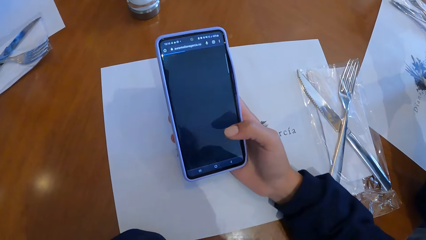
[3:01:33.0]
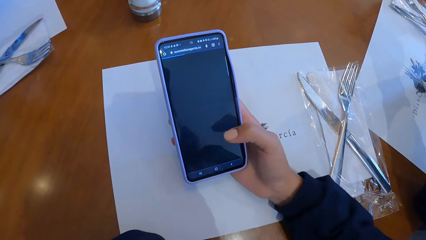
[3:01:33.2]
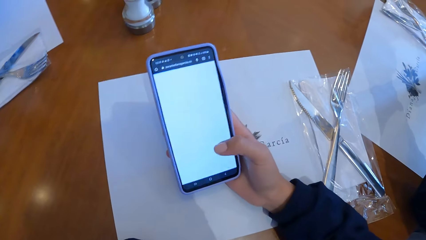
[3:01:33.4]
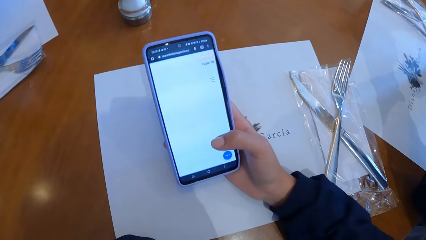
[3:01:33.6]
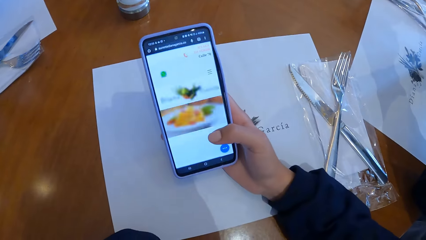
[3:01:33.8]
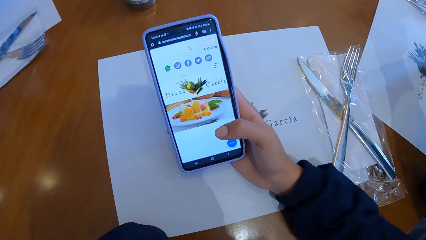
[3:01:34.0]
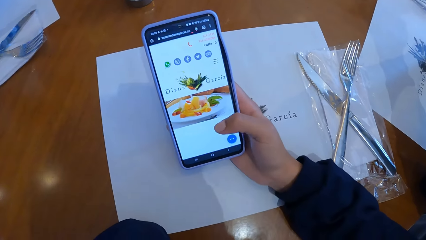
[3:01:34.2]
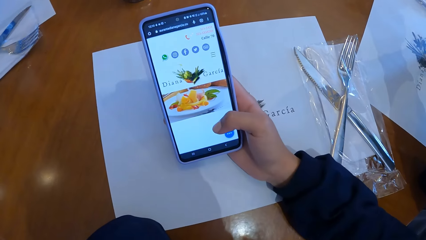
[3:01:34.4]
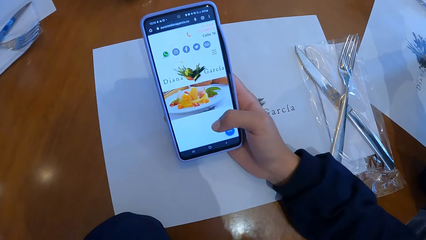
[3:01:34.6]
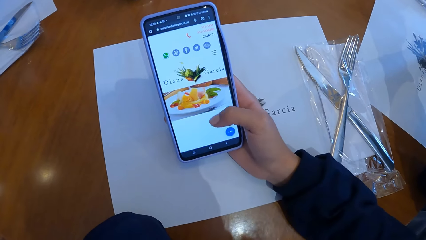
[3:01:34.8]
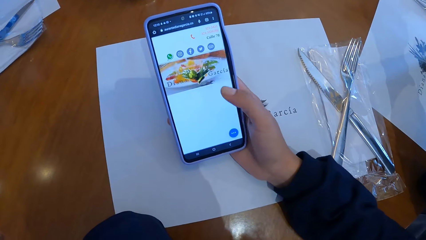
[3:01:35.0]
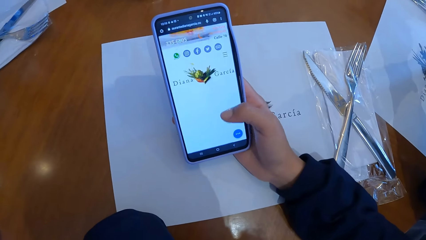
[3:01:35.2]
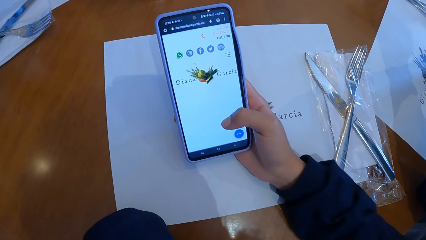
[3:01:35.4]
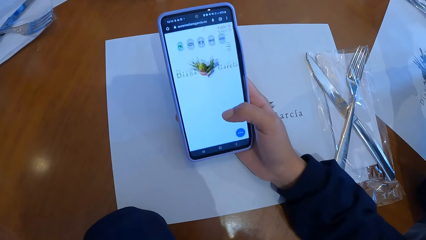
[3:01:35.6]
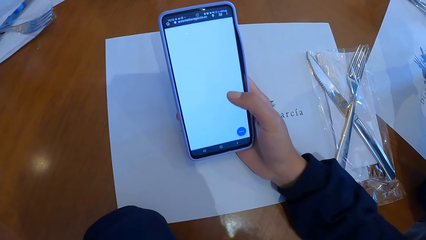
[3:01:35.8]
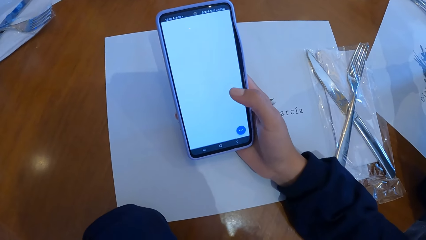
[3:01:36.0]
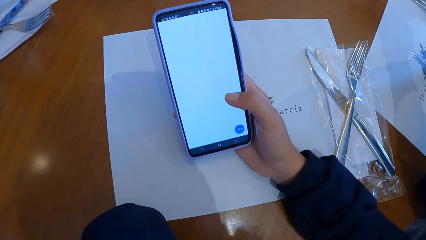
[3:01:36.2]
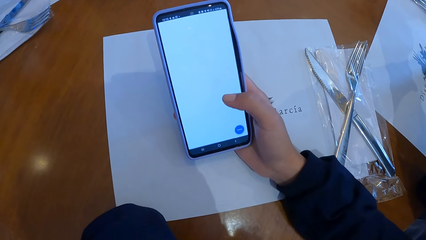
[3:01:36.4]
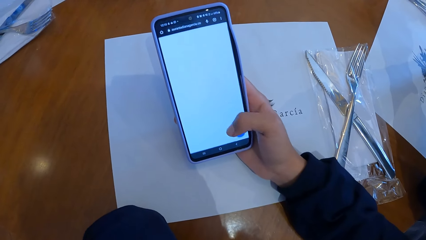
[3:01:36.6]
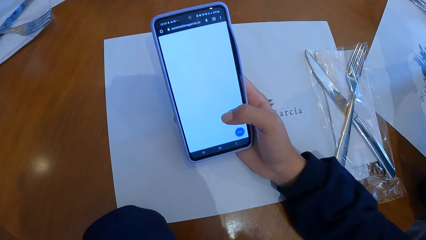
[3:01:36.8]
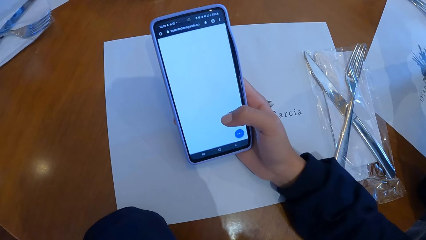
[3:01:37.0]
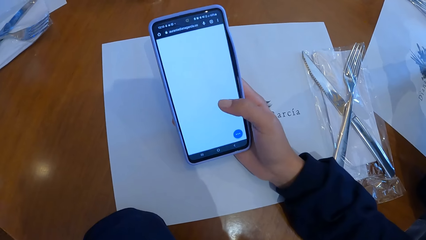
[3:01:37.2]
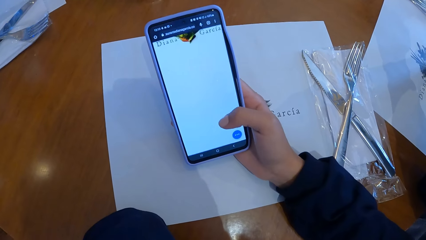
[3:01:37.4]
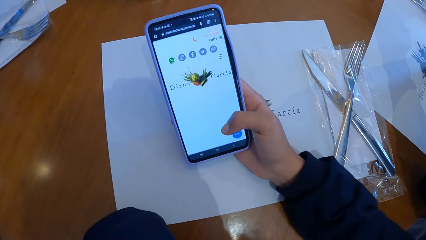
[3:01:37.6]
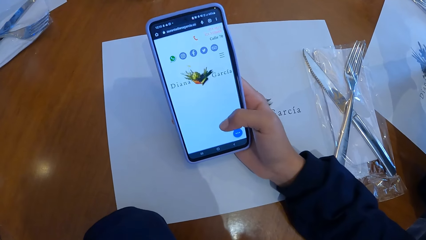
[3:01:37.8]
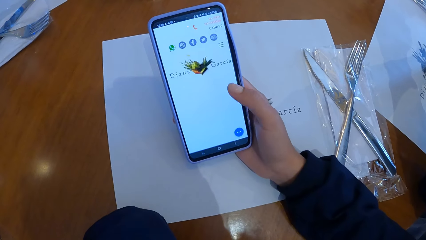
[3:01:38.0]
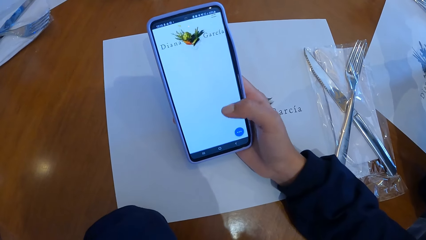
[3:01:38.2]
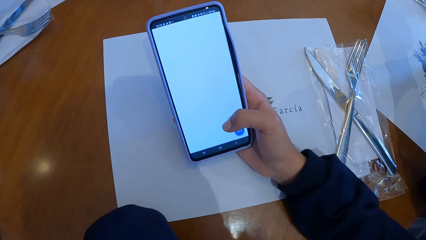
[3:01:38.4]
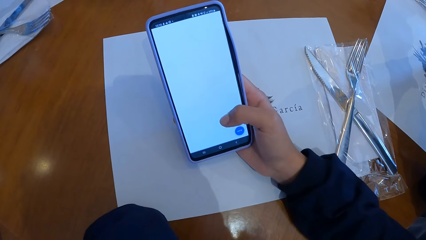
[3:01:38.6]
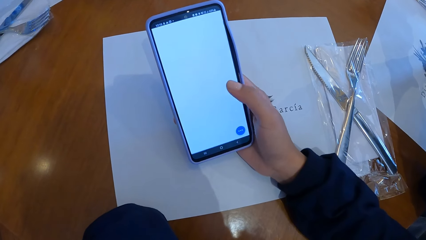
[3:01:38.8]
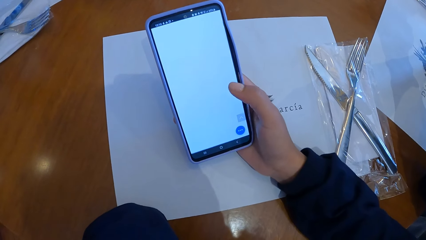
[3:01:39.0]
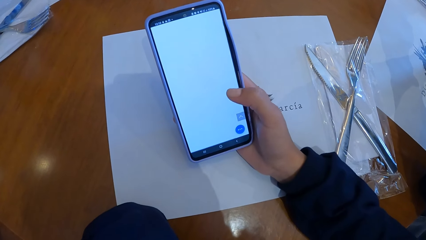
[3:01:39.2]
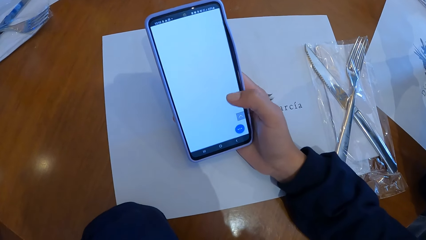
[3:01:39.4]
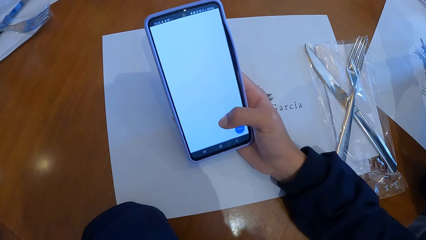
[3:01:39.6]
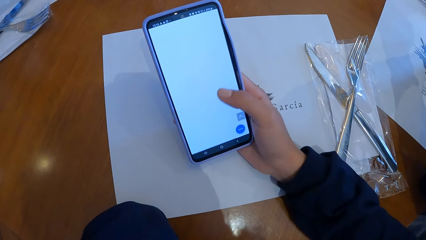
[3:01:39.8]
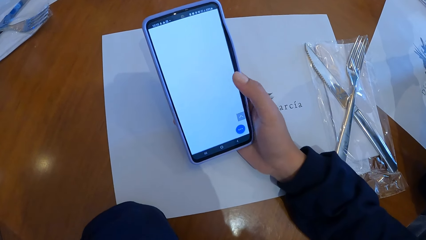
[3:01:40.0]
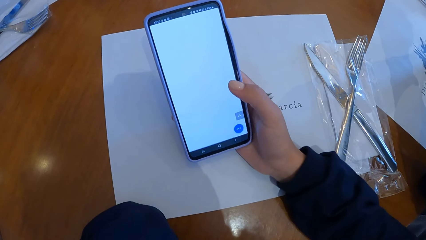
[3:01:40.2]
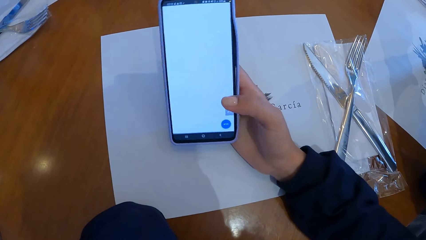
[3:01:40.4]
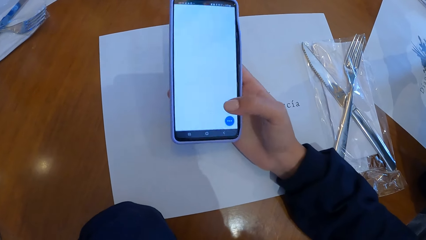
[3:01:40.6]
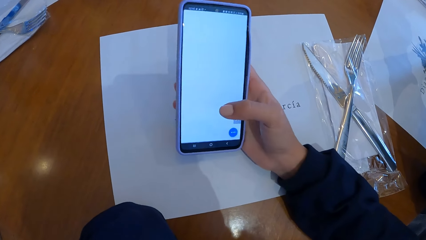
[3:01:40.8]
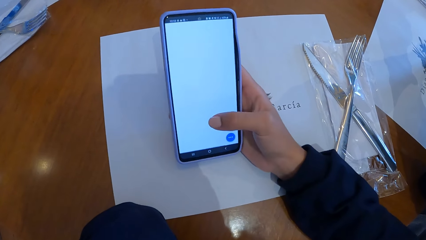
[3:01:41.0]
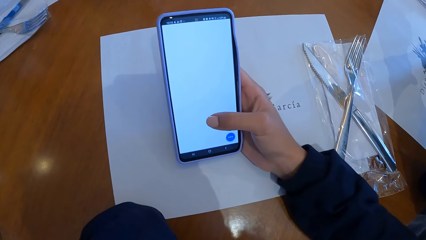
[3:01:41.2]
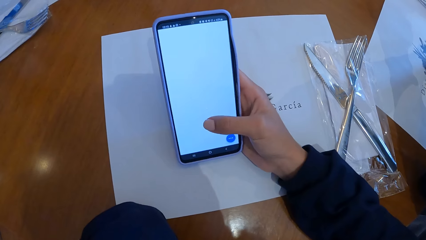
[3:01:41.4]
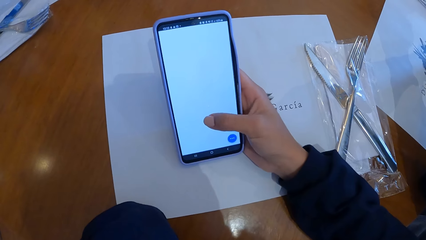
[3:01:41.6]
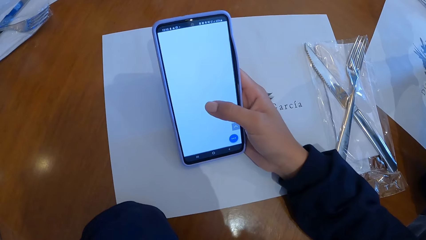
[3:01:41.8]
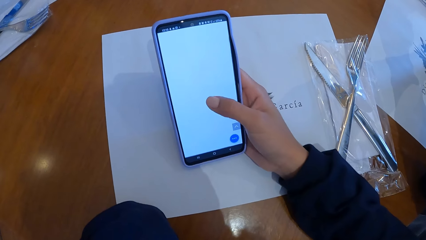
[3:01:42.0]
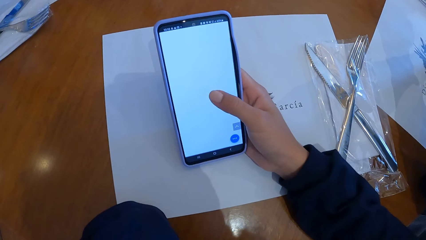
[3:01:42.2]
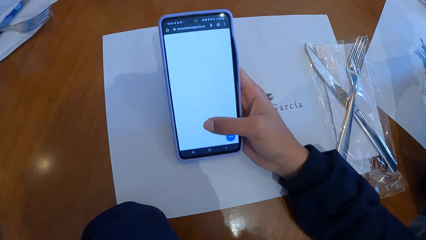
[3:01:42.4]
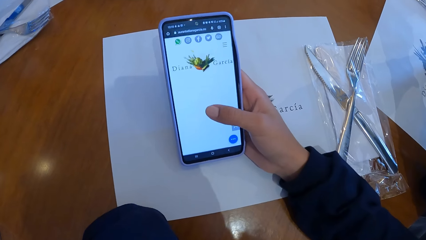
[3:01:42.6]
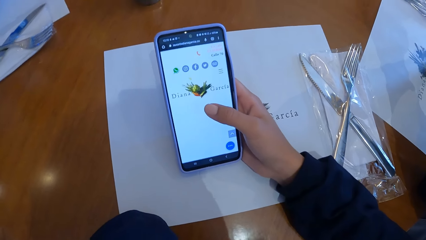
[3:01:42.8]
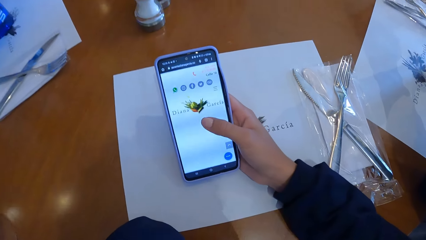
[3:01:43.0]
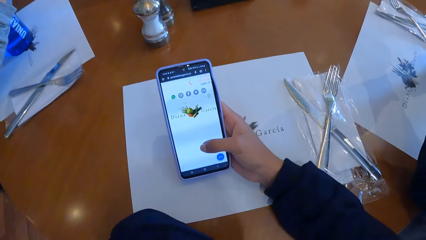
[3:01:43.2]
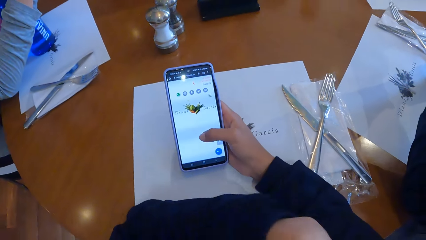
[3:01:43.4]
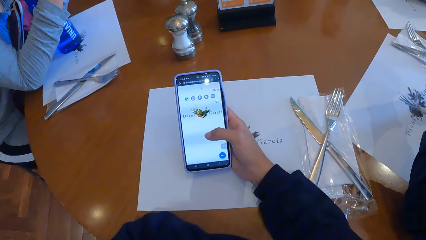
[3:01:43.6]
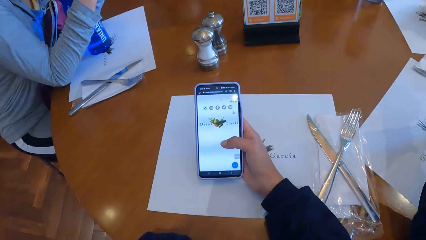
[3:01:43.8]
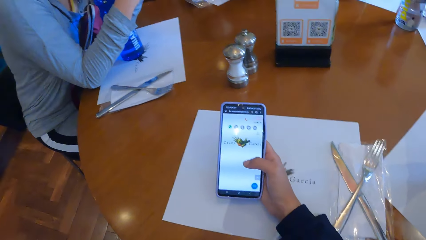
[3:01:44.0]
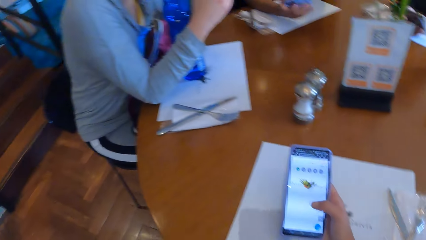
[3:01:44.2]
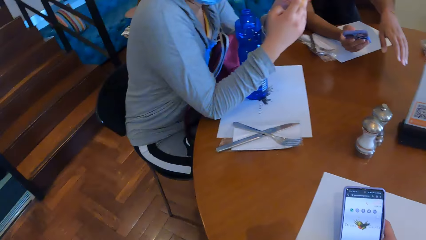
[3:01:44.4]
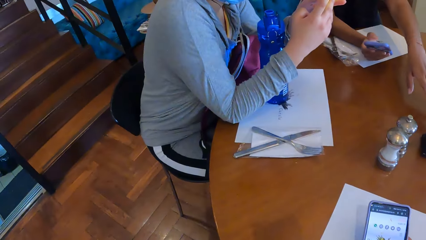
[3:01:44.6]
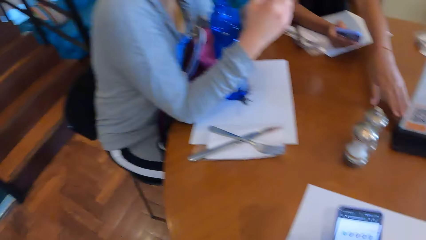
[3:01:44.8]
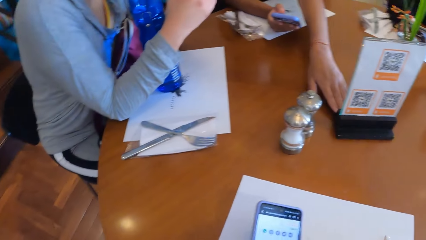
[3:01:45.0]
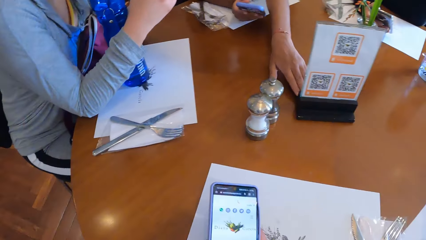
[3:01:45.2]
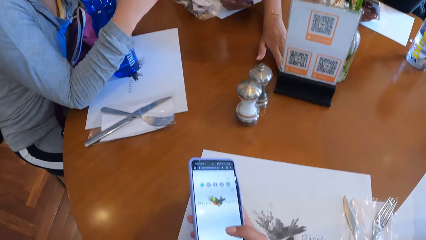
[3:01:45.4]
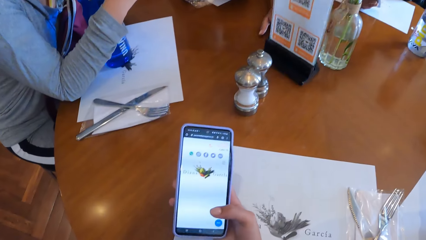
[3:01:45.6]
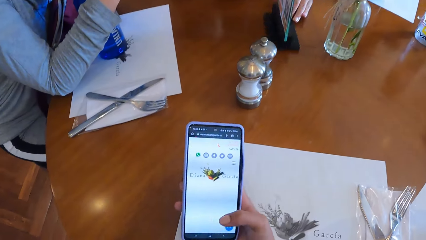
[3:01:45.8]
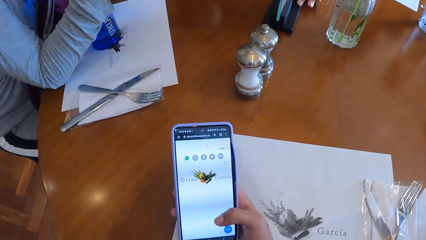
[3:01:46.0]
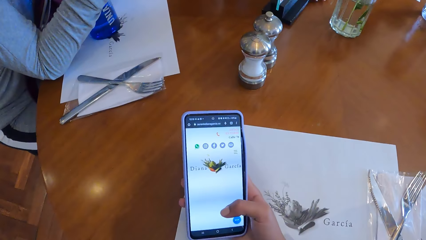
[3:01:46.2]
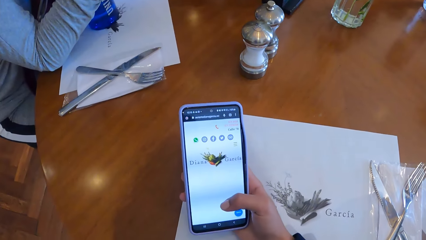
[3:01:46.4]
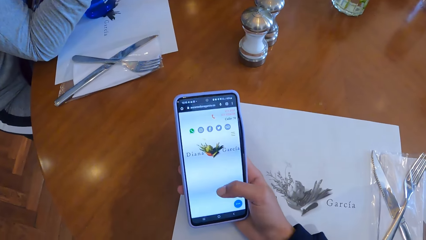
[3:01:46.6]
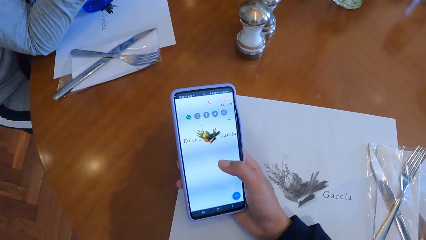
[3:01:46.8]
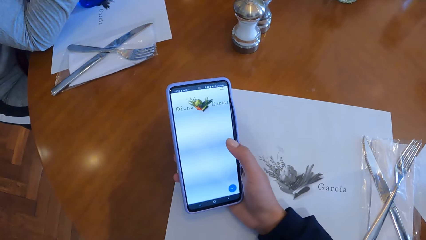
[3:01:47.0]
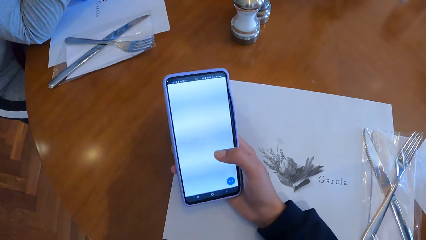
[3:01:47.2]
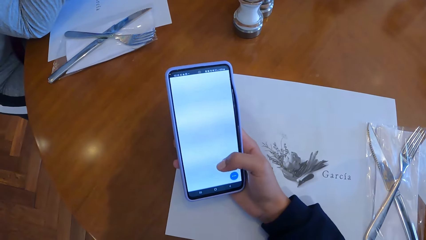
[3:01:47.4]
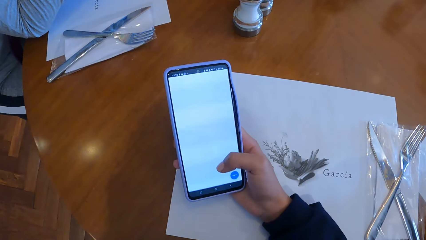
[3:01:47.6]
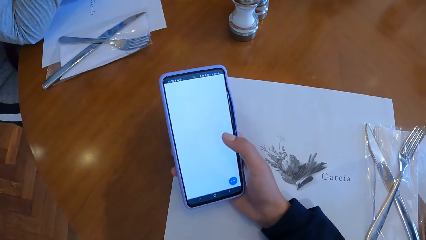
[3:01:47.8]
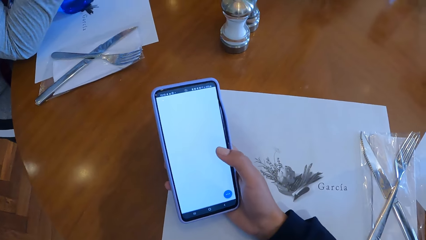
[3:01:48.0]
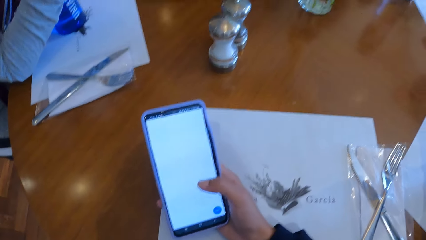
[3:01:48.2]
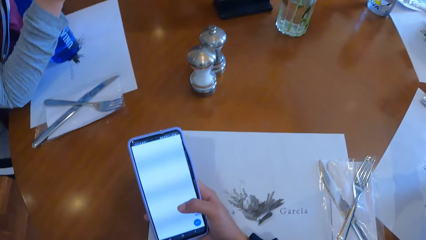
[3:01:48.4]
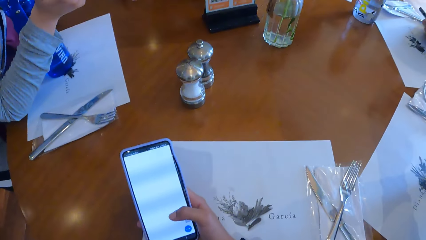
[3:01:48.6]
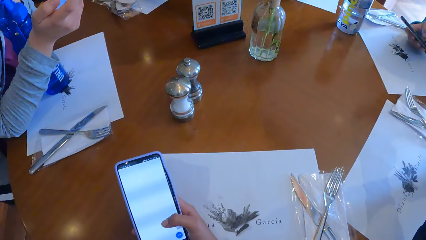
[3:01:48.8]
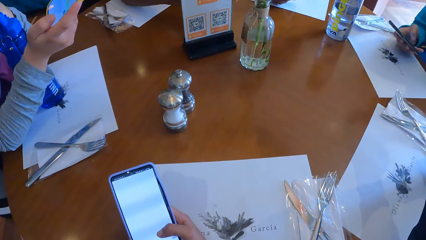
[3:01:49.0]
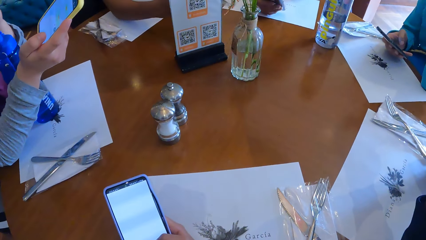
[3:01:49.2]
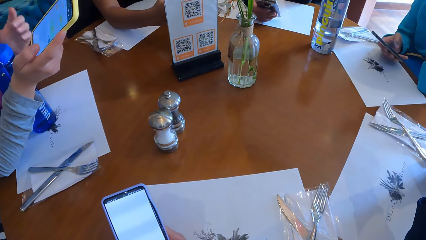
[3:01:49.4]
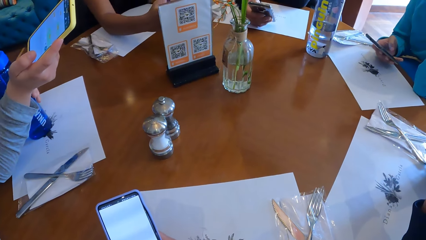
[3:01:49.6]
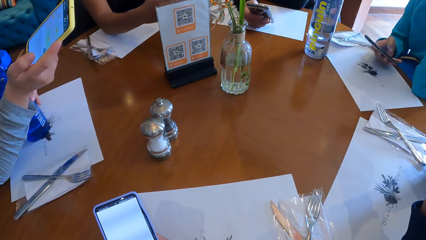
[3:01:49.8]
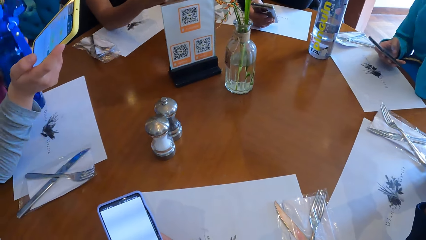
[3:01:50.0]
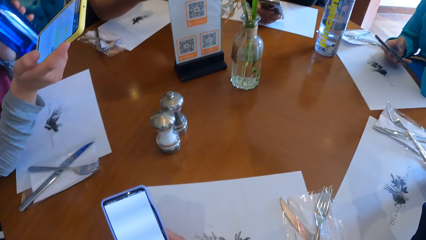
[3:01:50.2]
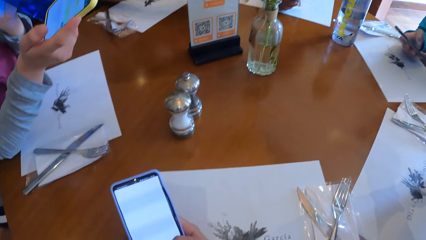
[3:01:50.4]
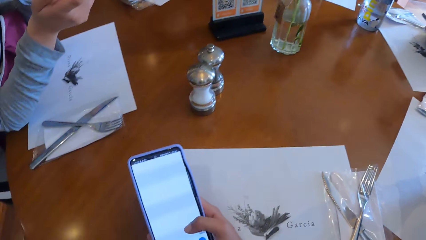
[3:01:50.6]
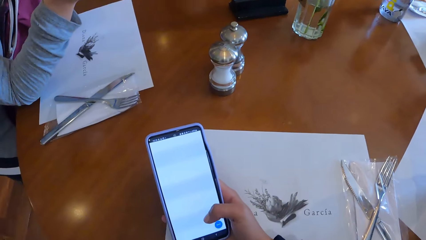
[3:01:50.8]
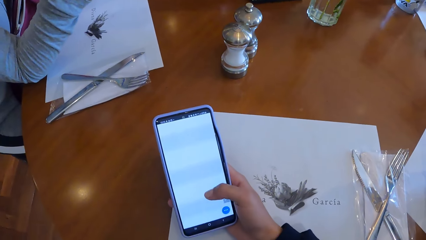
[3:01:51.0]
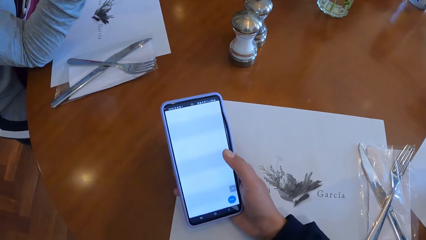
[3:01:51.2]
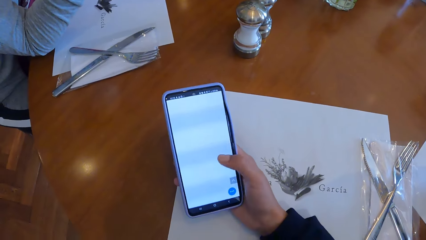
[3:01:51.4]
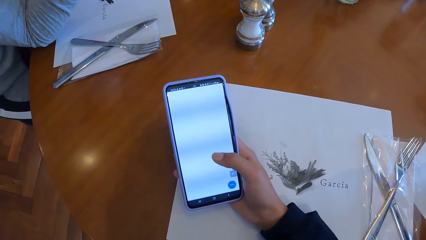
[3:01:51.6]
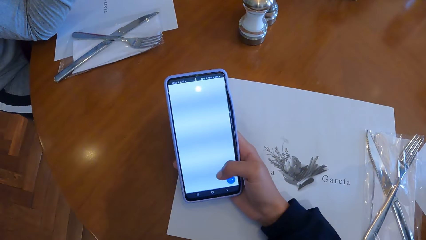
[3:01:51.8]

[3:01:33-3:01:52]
The camera wearer uses a phone. They look at a staircase. A man drags the table QR menu on the table with his left hand. A woman pulls a menu on a table. The camera wearer uses the phone. They look at the menu on the table. Another woman picks up a bottle on the table with her left hand. The other woman drinks water.
